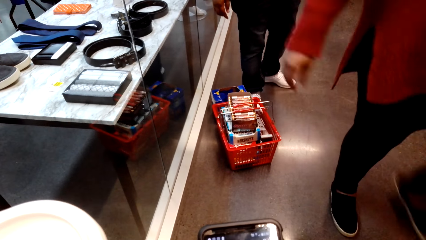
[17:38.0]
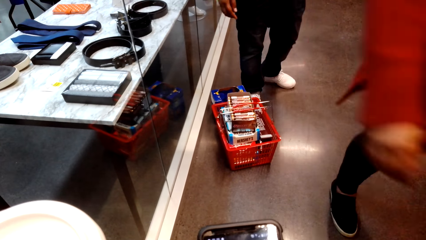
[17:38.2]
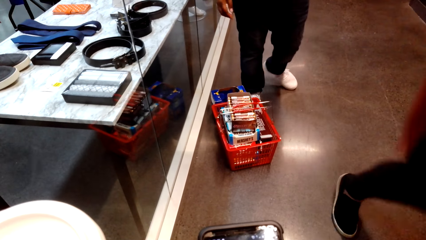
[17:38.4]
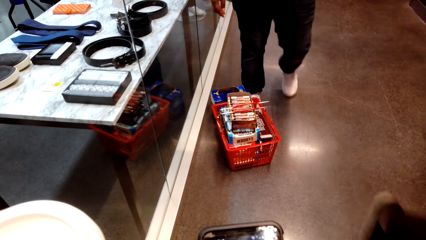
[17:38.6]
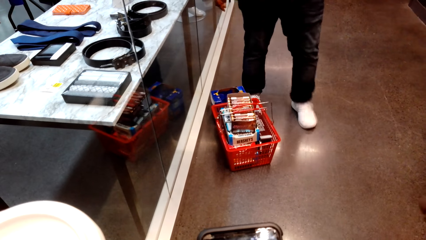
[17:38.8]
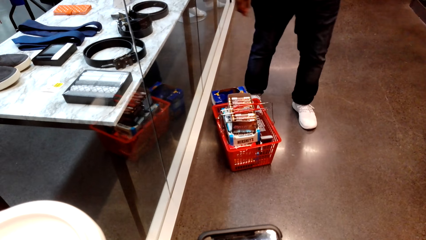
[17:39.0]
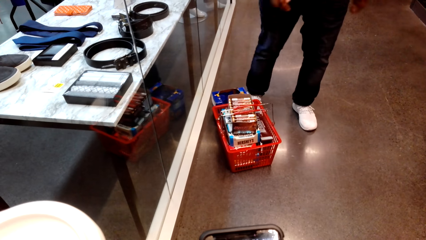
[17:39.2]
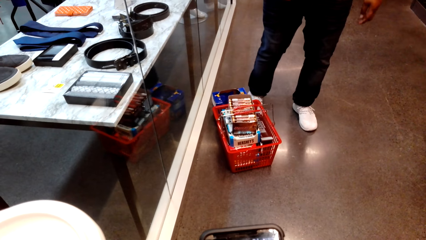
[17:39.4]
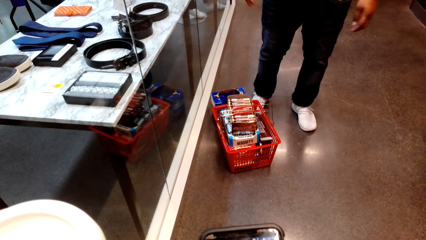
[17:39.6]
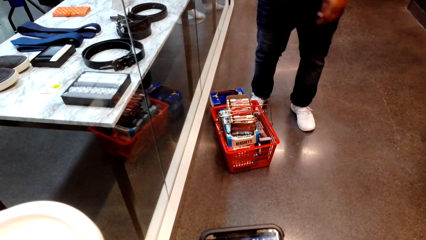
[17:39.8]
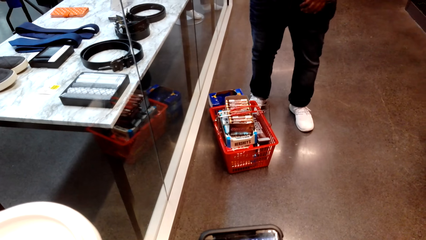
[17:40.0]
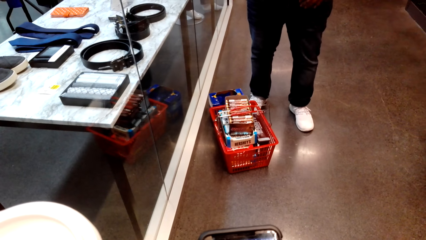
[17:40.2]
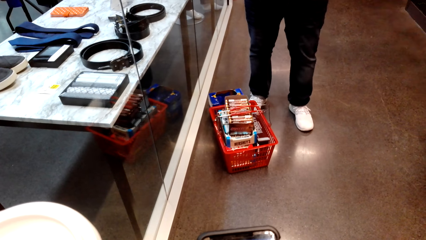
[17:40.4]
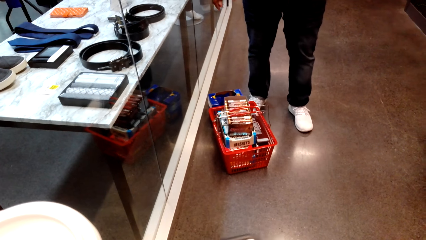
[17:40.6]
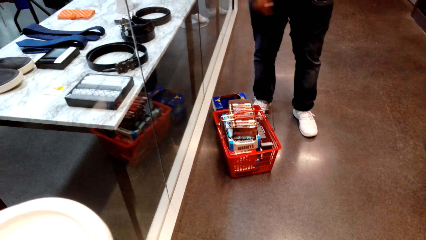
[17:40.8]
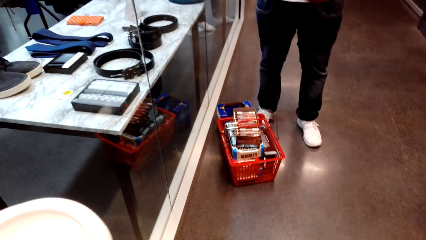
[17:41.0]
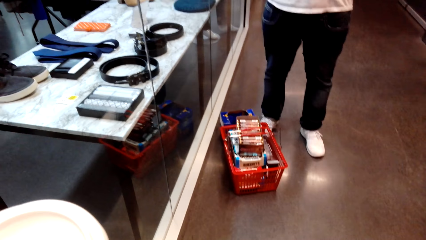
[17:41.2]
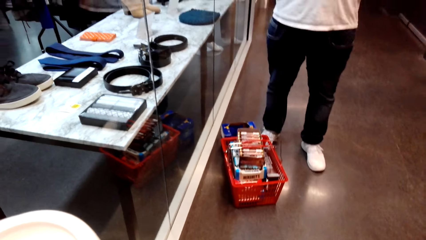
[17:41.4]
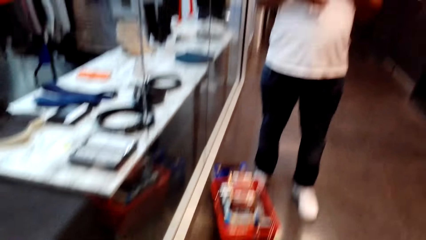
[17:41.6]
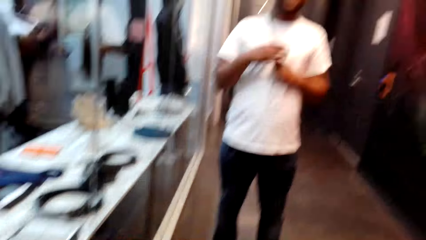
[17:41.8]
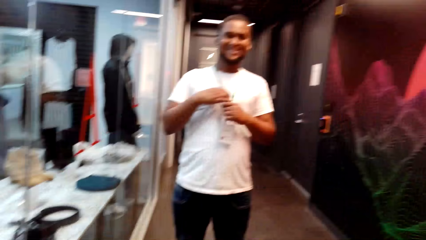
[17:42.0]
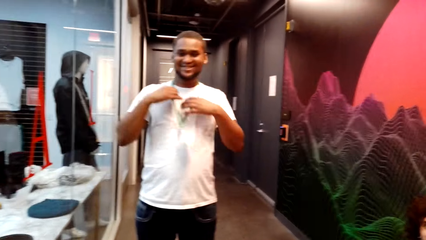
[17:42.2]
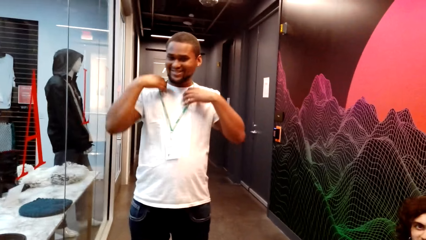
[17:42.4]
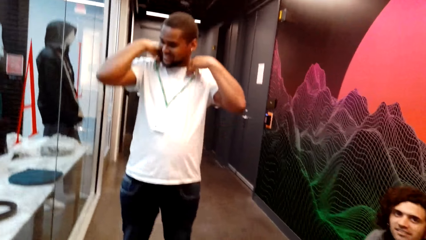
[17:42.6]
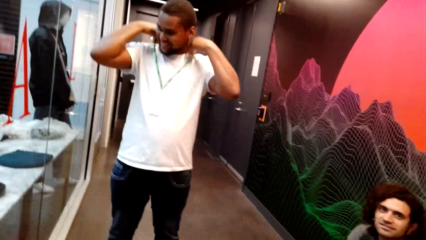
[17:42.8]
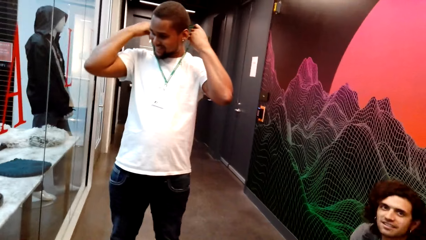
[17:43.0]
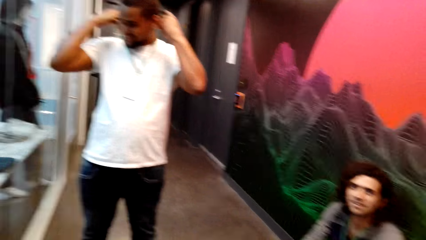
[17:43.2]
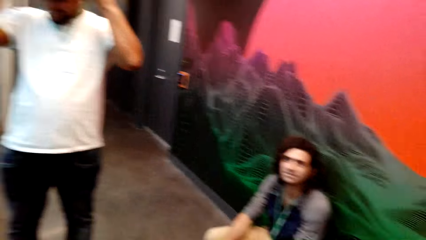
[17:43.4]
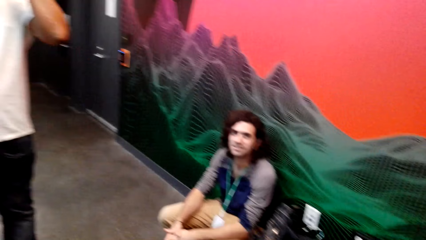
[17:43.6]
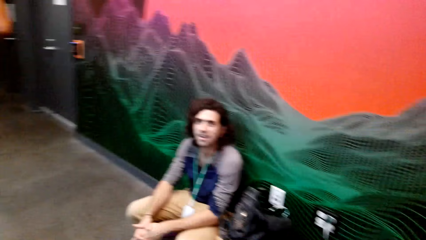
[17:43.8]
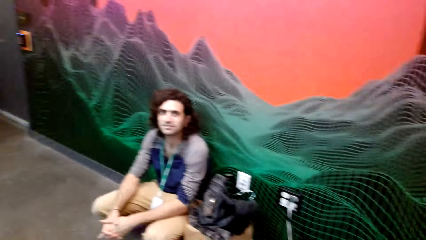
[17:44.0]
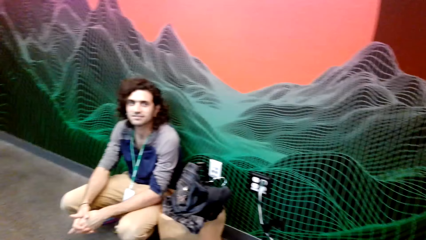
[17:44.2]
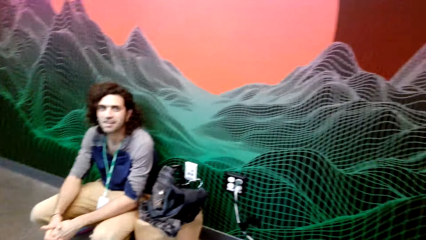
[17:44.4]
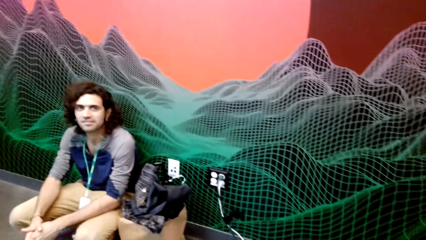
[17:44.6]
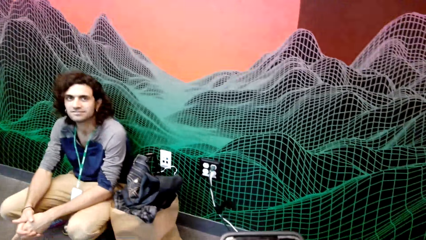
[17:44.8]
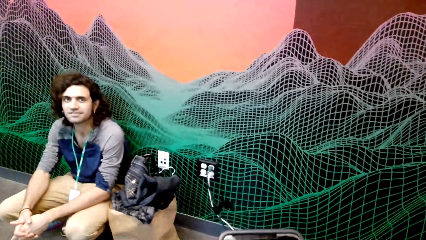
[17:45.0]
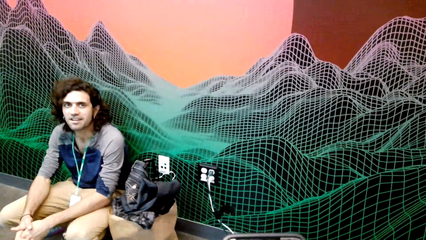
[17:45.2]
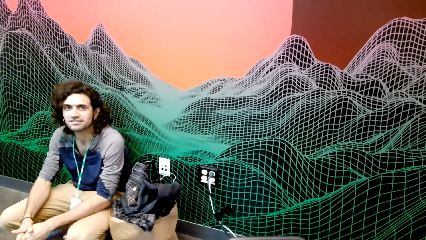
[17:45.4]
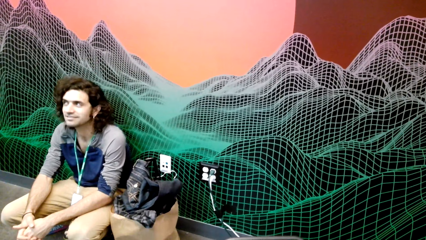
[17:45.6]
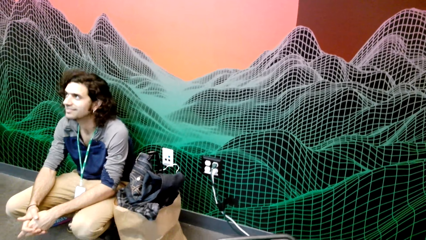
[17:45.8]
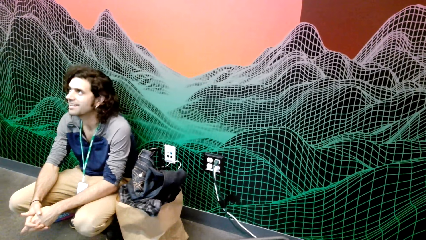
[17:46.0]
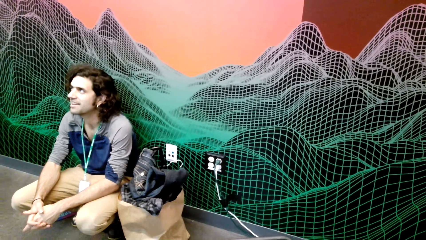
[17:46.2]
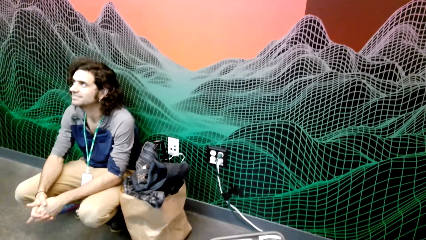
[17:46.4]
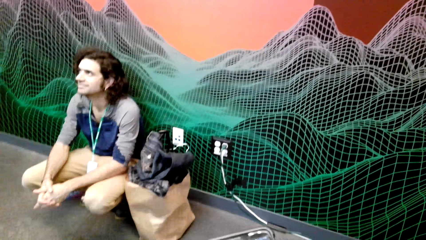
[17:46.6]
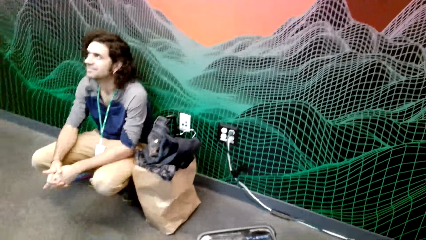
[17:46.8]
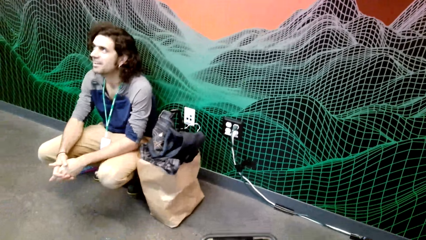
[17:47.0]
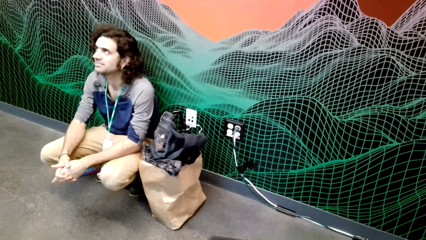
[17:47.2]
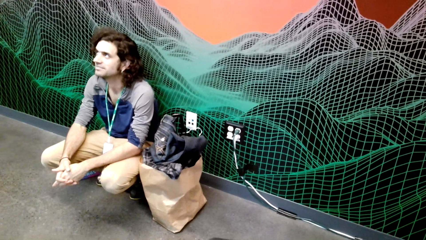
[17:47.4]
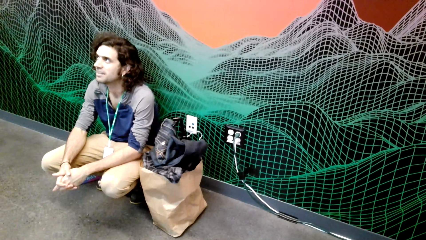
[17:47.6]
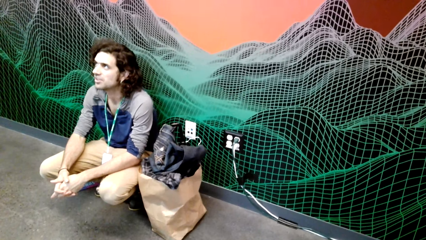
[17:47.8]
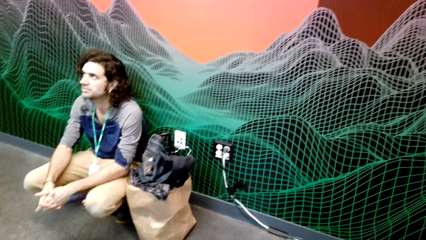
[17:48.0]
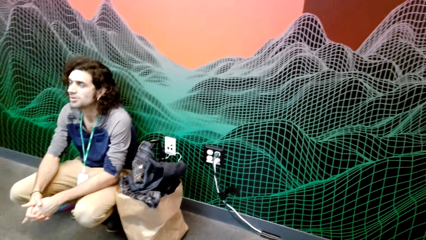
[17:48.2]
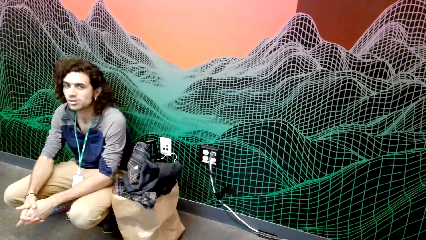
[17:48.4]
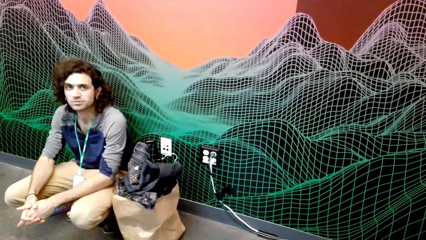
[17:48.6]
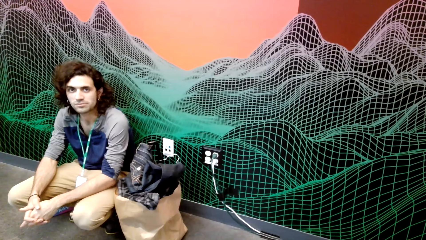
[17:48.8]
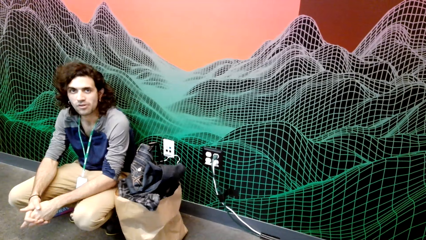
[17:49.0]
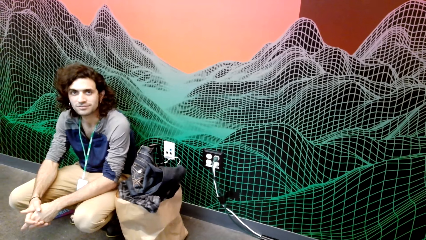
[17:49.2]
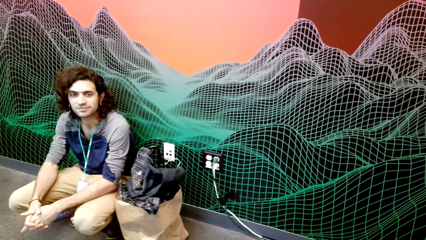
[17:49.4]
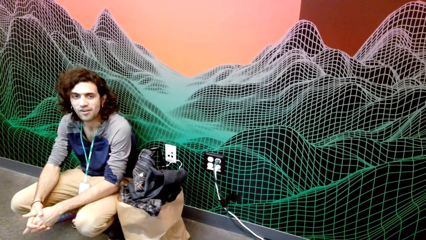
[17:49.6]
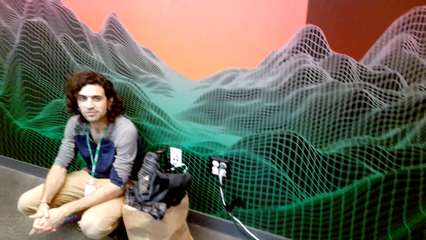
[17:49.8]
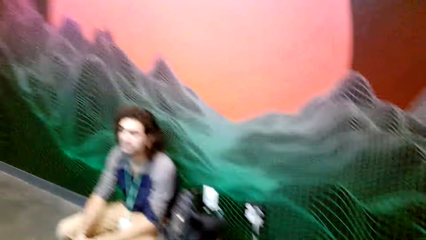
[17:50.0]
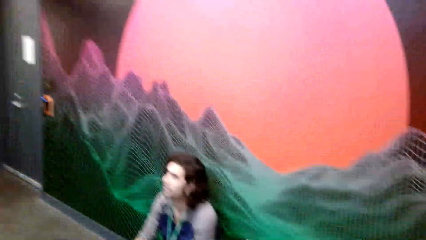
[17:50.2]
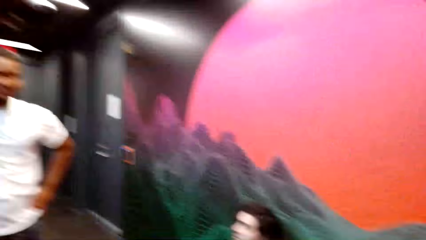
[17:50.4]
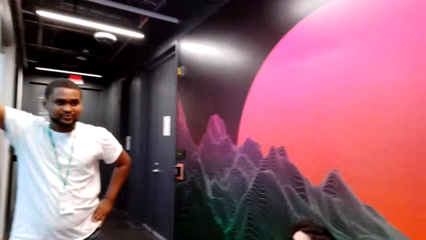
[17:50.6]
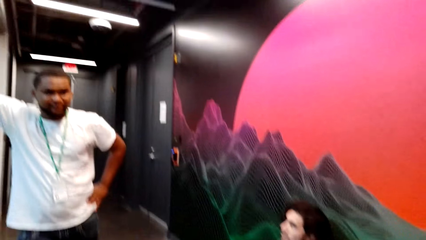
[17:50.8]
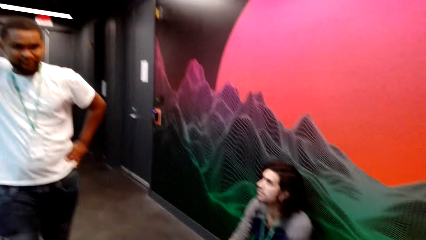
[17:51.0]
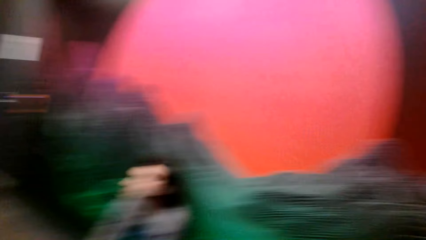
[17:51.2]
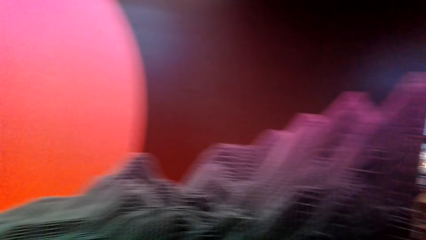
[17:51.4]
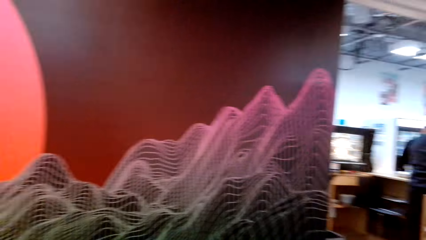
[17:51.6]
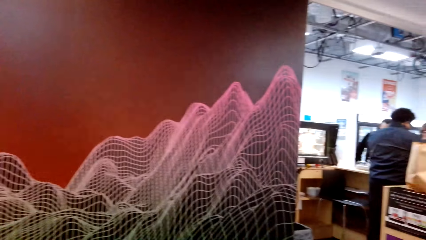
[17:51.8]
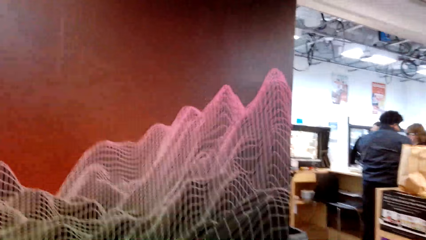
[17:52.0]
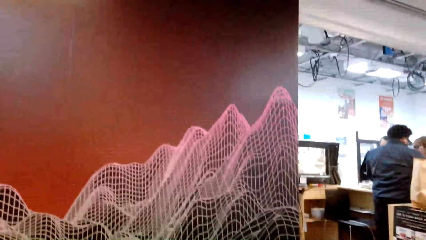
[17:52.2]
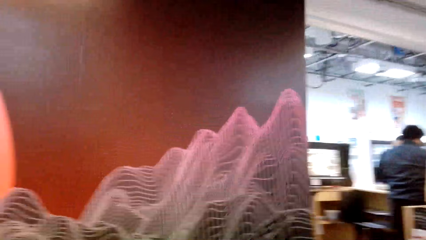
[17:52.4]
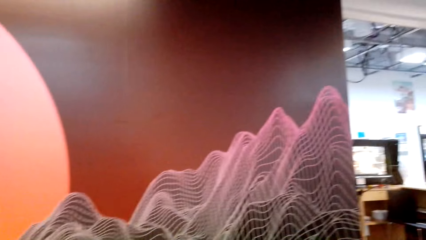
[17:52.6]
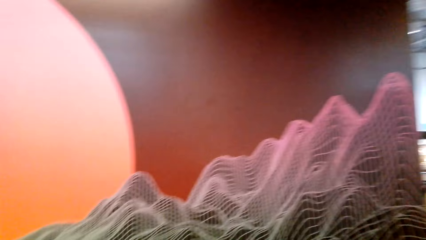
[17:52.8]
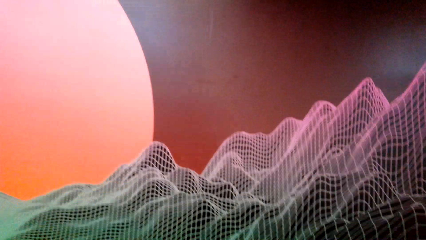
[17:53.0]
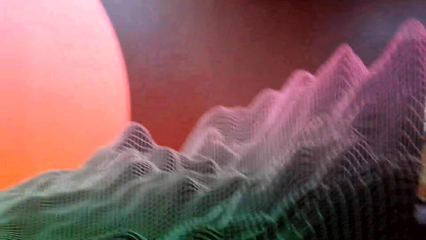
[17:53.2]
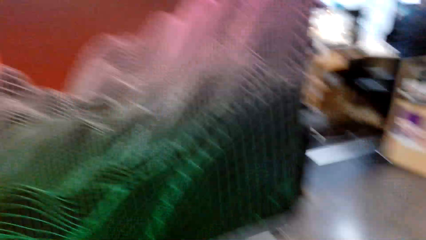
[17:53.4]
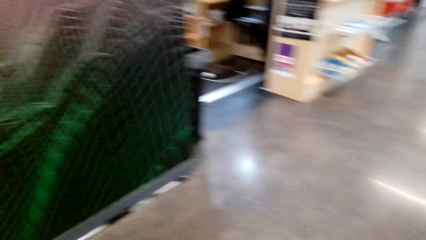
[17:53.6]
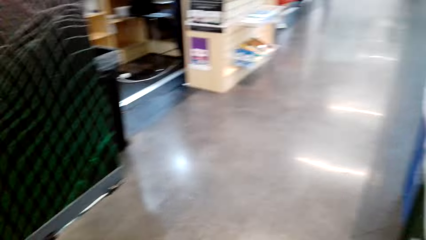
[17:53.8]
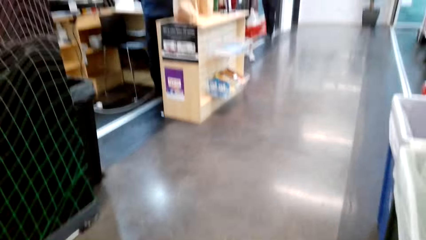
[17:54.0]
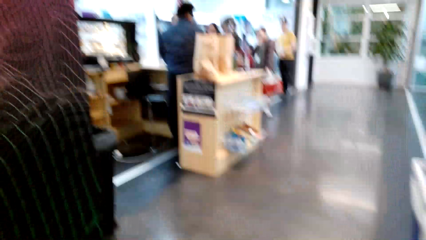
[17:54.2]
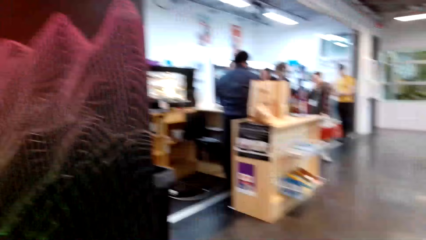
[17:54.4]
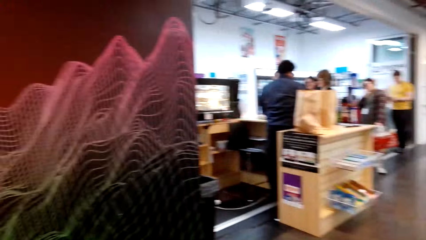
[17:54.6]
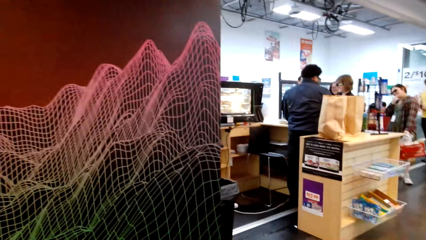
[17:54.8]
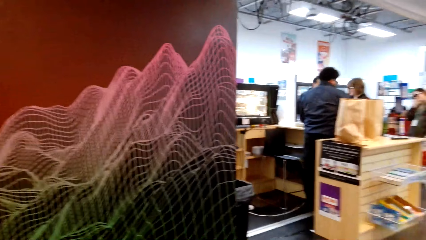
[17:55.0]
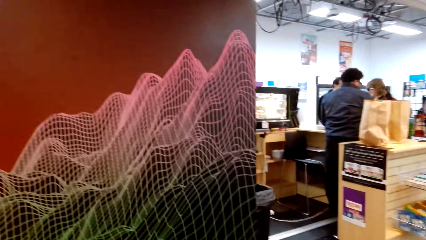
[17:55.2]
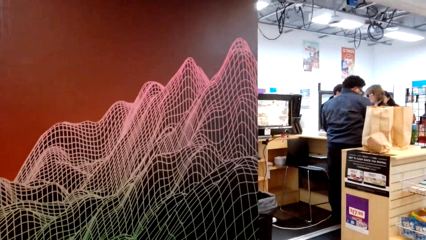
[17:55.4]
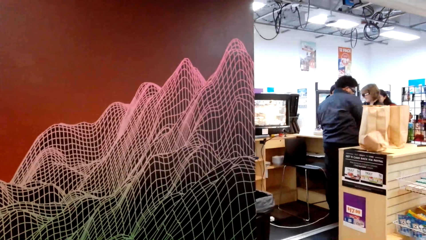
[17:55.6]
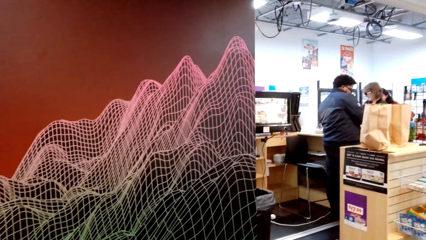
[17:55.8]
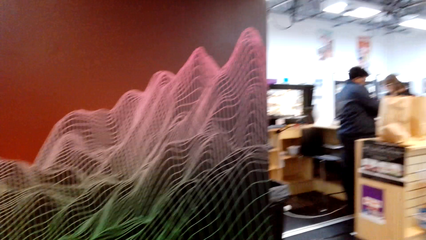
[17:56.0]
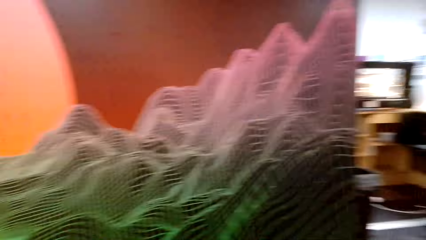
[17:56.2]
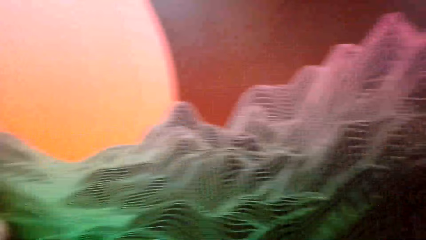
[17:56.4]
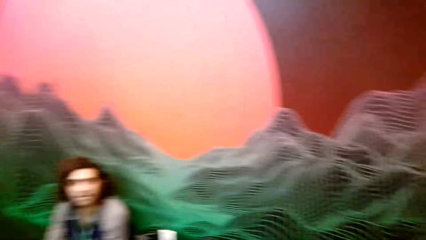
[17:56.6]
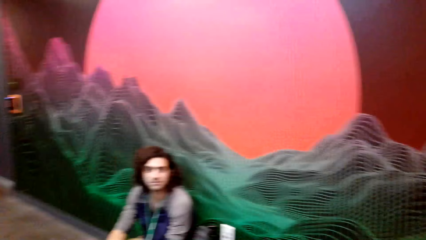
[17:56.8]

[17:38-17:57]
A man adjusts a necklace. The camera wearer looks at the man. The man looks at the camera wearer. The camera wearer looks around. They walk around.
